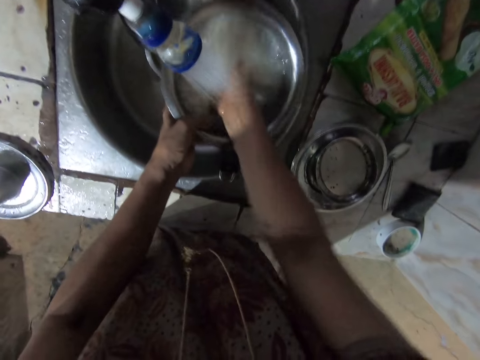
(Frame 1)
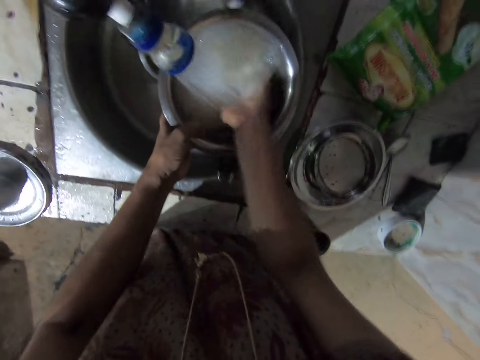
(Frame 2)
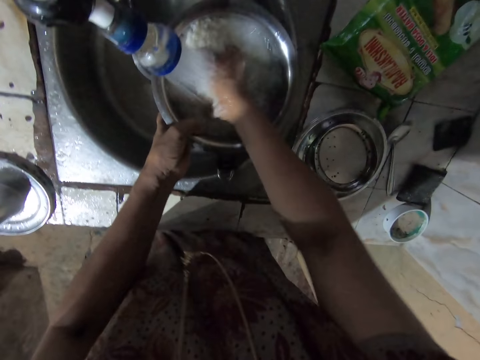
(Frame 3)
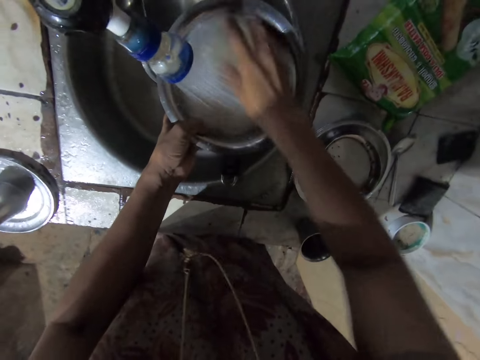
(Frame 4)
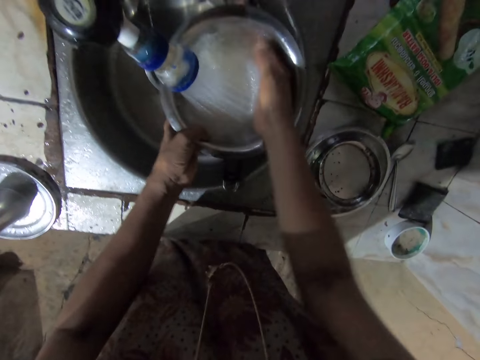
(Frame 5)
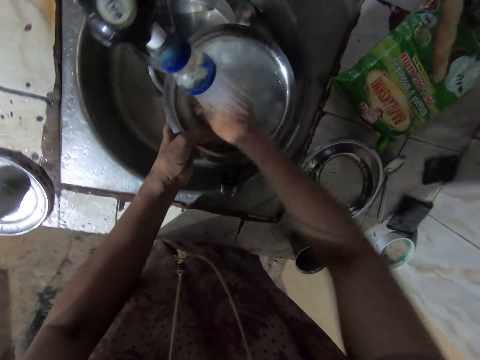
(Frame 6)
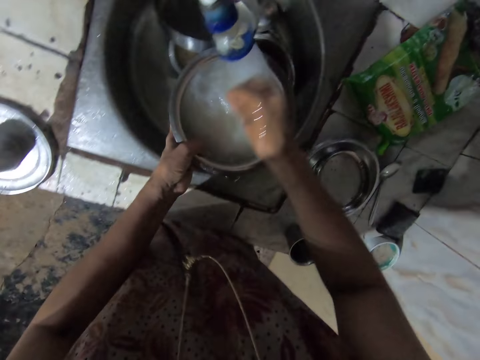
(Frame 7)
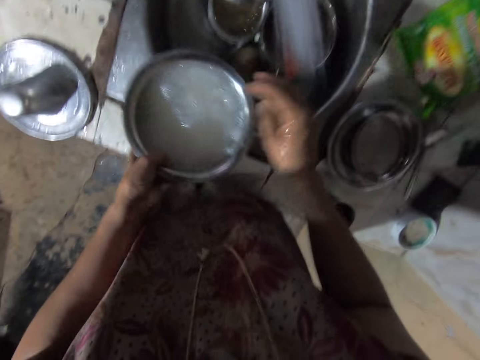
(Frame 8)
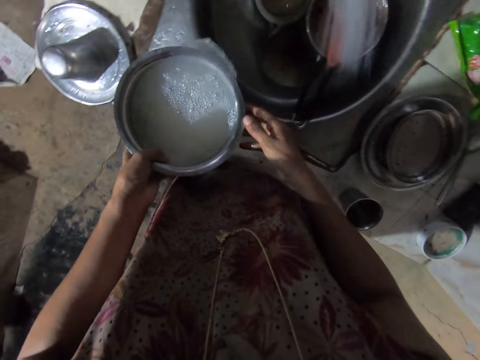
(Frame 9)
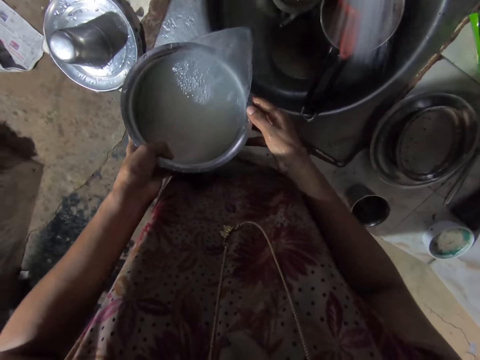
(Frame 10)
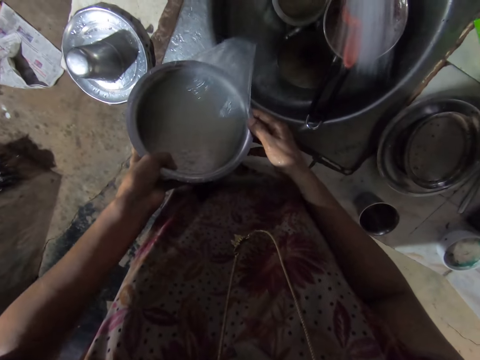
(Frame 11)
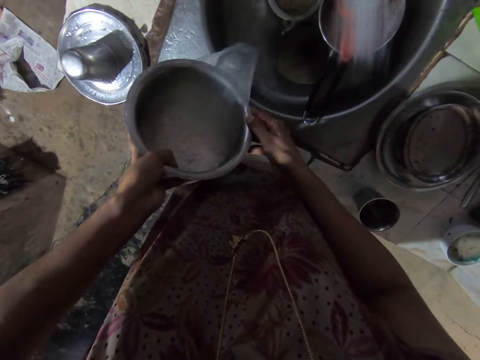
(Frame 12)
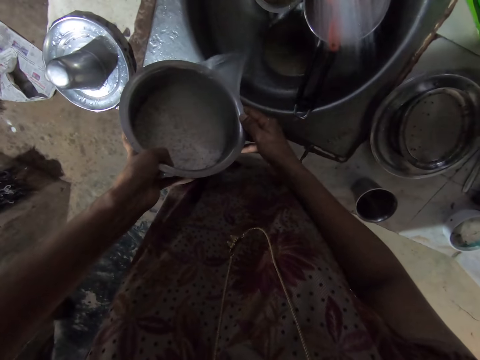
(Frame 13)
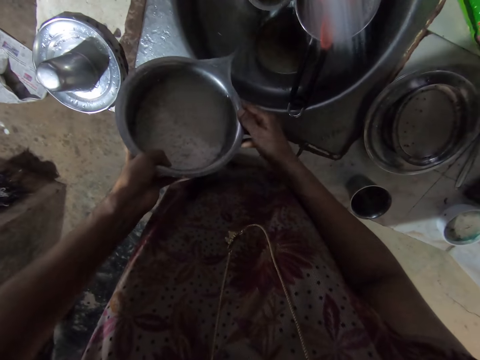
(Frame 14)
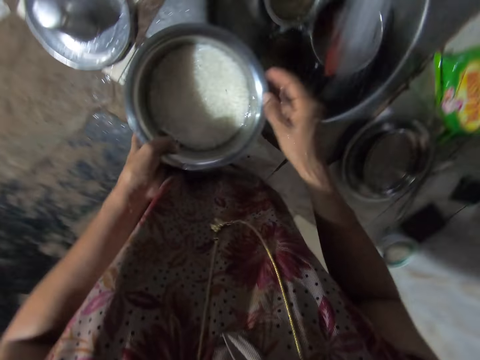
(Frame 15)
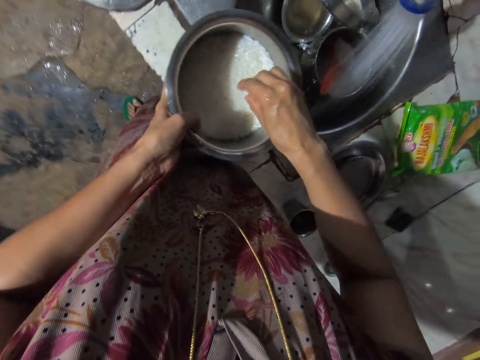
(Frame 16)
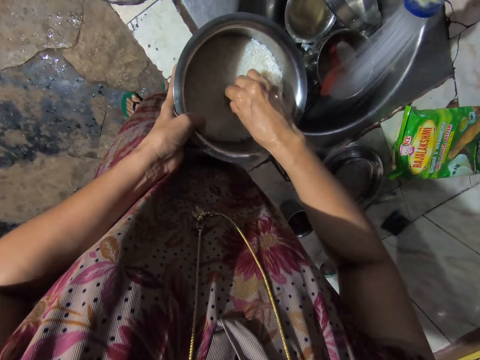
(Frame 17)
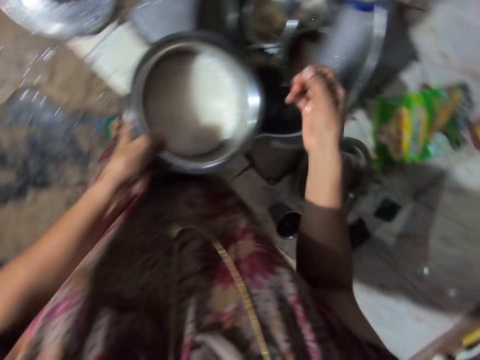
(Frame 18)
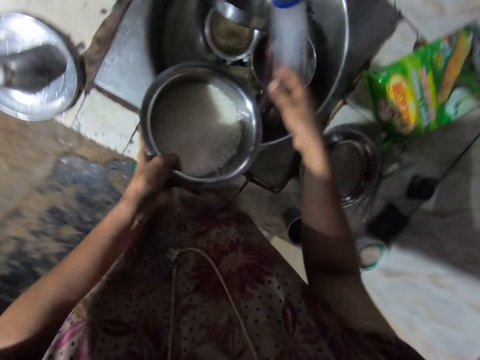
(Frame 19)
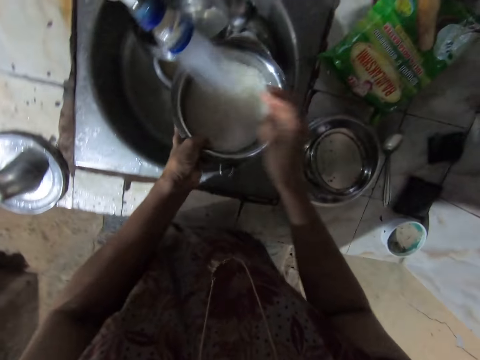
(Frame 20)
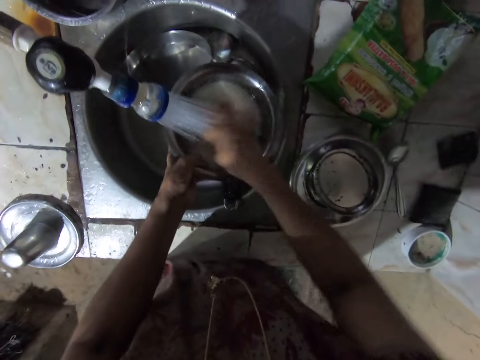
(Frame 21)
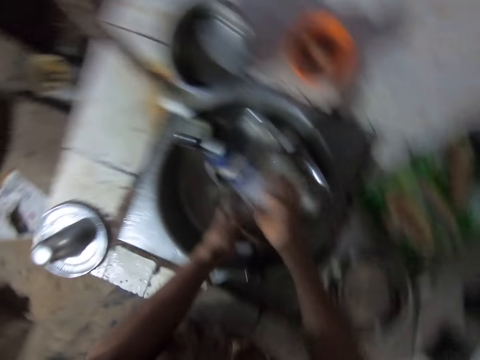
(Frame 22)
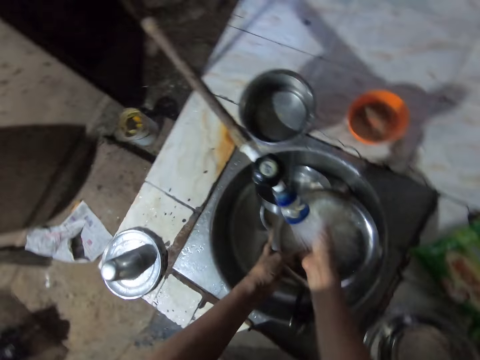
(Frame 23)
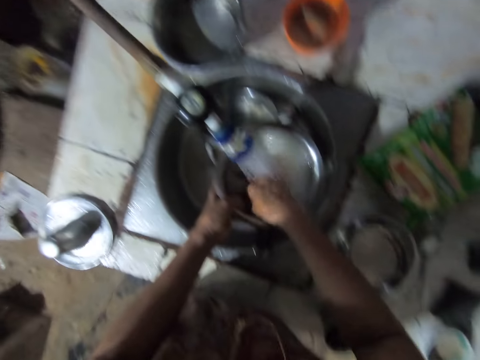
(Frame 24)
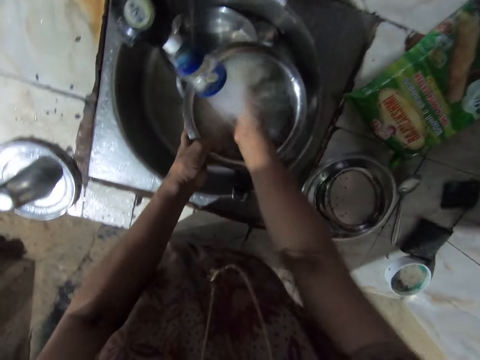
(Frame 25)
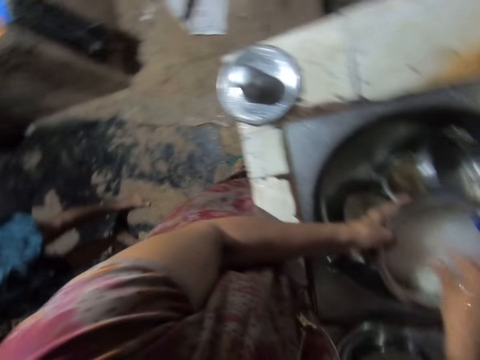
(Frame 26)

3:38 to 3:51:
The camera wearer drains water from the bowl of rice into the sink with both hands. She interacts with someone. She picks dirt from the bowl of rice with her right hand. She drops the dirt in the sink with her right hand. She places the bowl of rice underneath the tap with her left hand. She washes the rice in the bowl with her right hand.

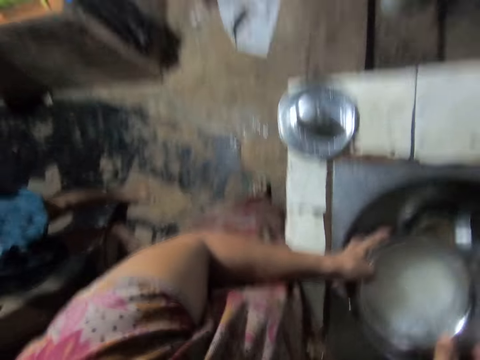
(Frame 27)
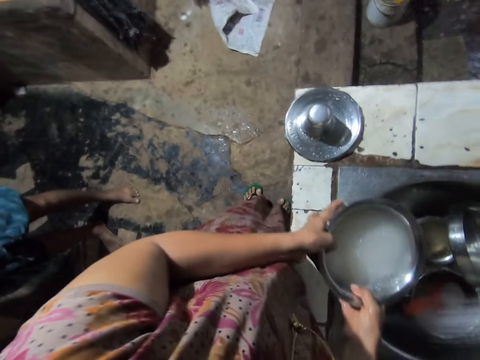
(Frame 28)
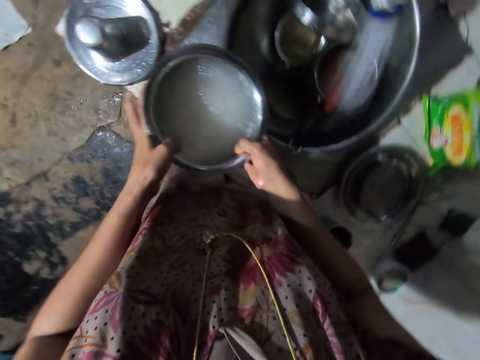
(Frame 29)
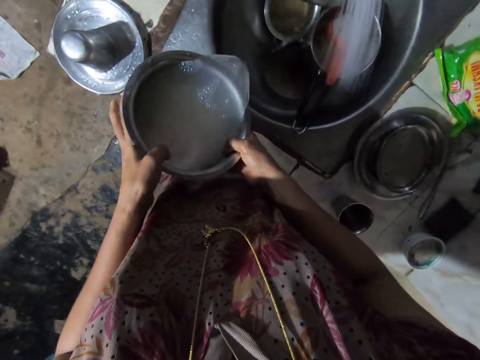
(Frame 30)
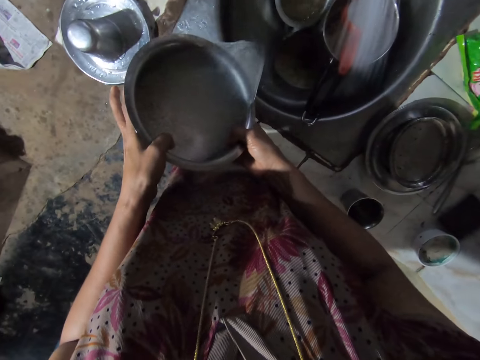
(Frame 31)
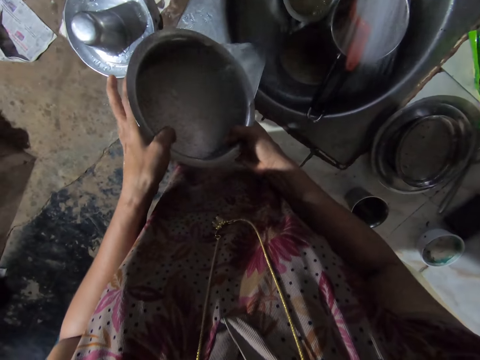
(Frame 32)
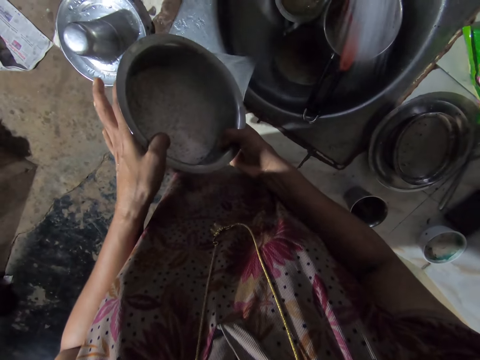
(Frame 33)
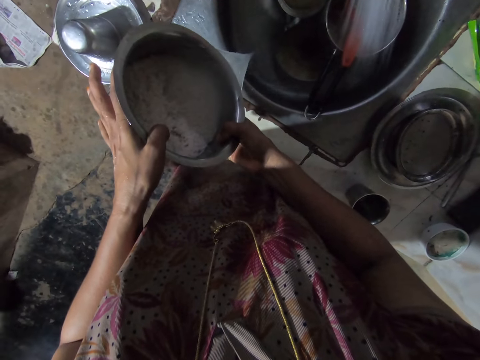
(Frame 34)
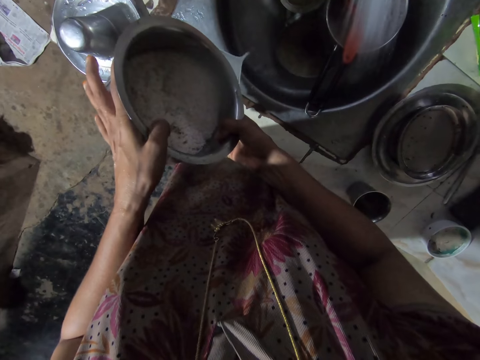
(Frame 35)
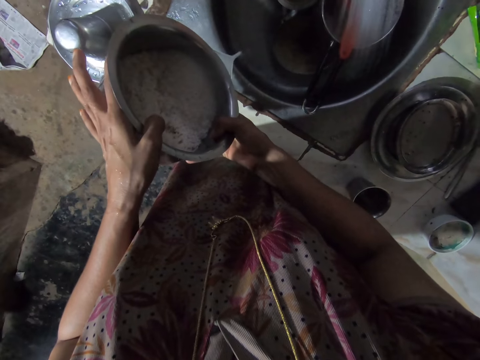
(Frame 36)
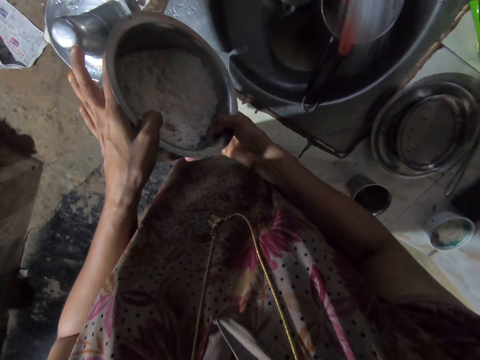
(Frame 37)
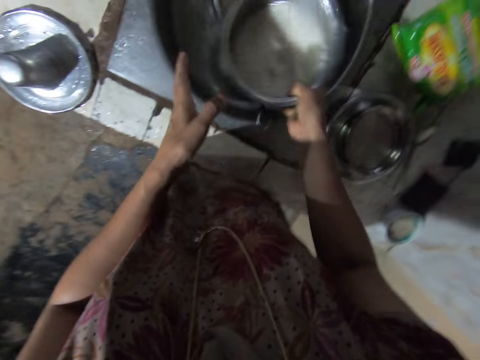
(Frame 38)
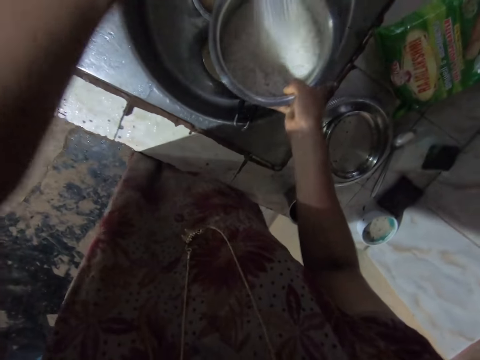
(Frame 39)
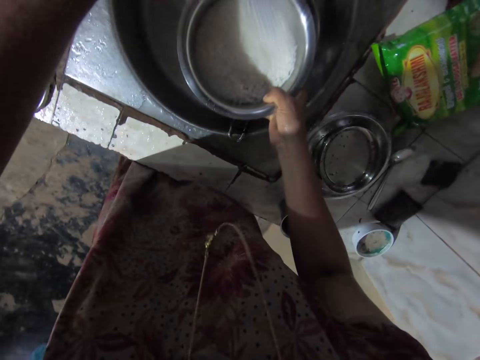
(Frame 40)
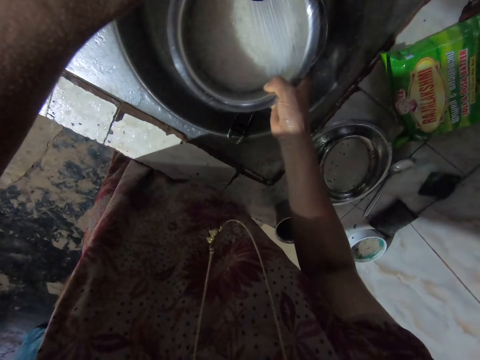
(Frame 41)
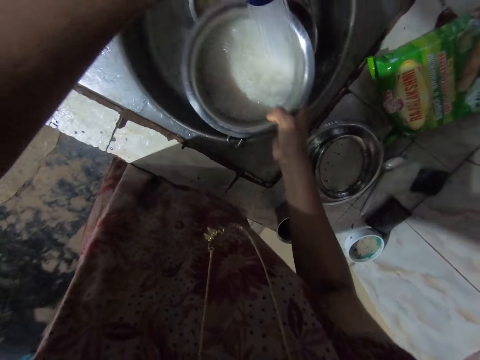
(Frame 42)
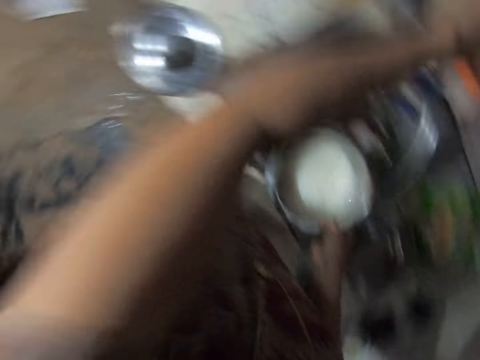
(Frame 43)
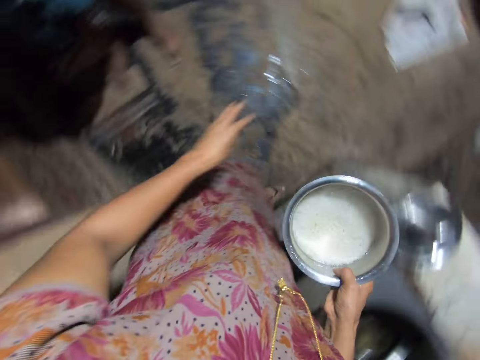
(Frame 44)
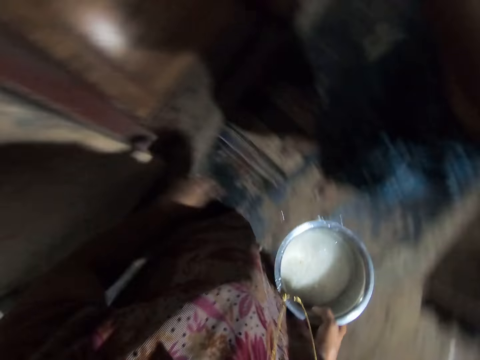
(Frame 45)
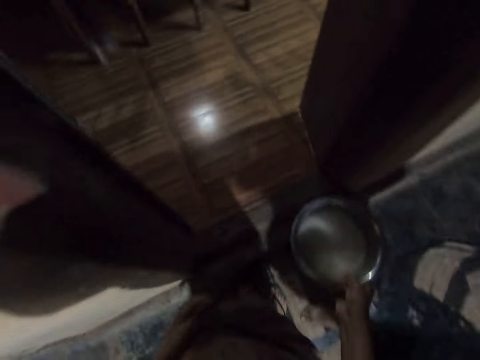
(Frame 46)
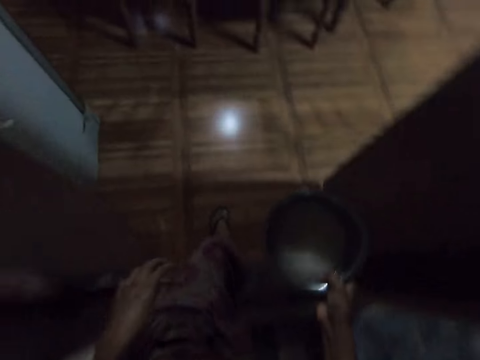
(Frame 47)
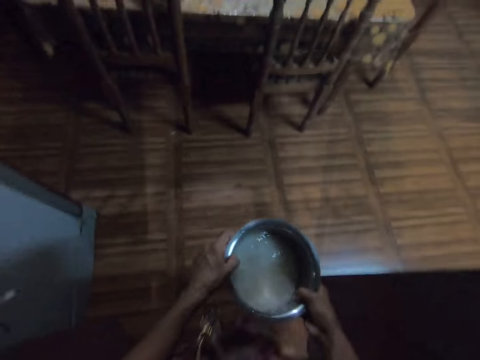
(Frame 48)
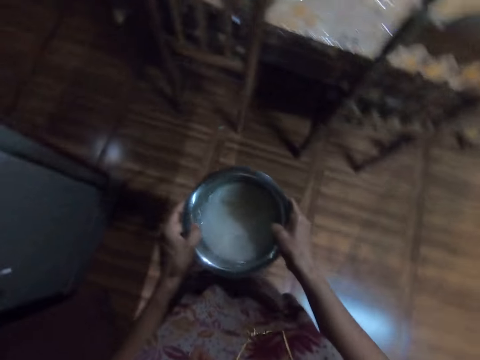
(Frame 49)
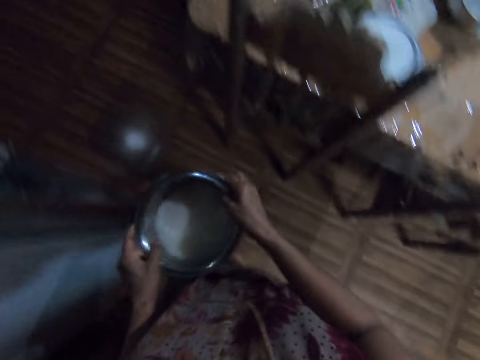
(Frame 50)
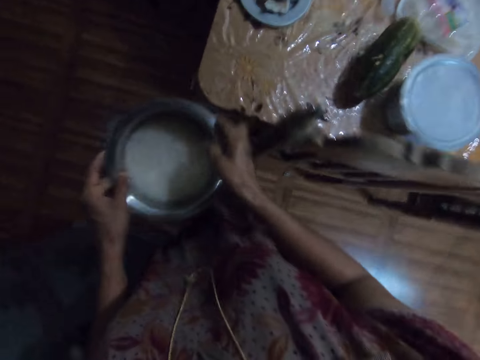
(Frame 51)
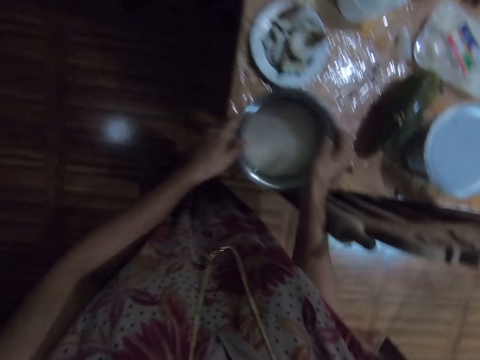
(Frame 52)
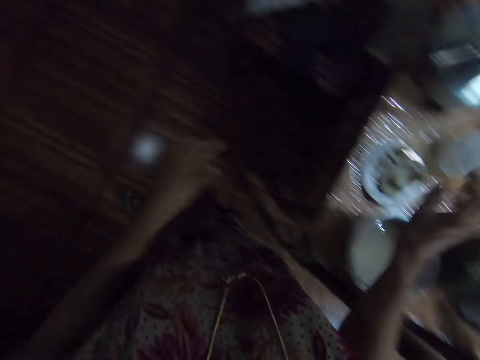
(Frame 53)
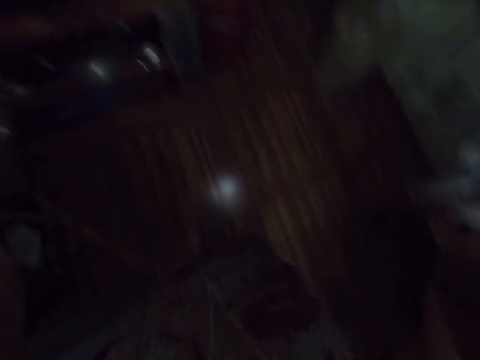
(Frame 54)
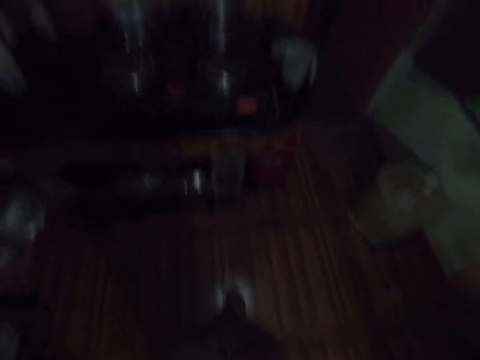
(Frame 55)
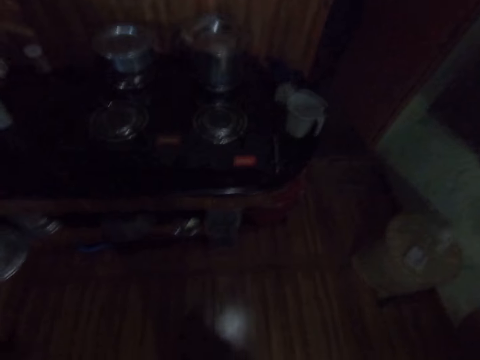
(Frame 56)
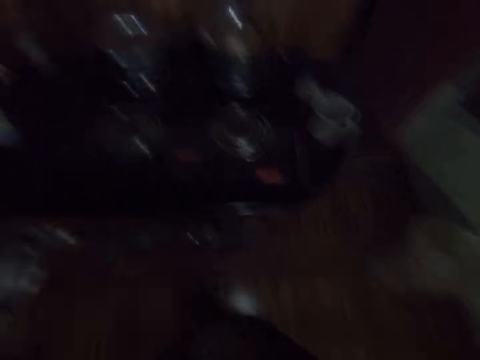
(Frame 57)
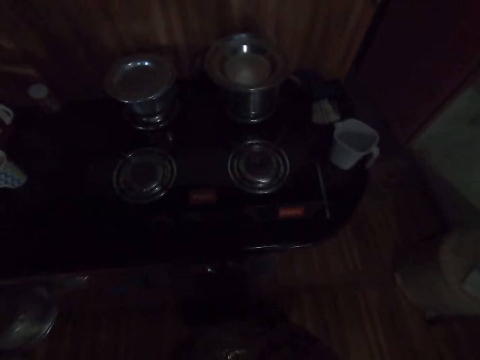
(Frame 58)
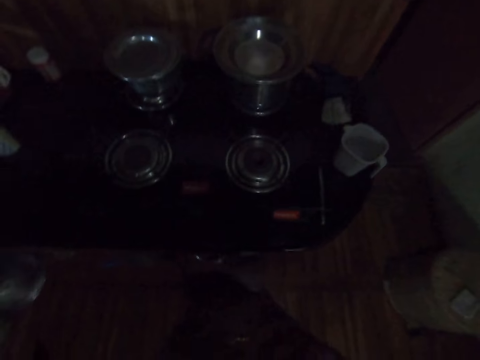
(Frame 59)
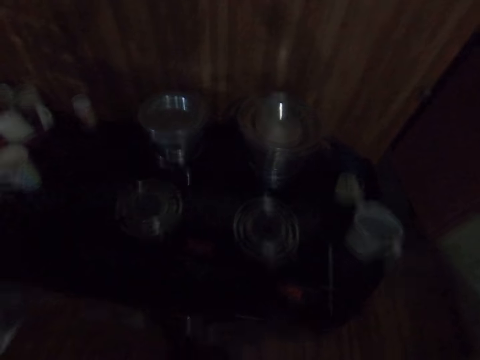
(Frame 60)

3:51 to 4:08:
The camera wearer drains water from the bowl of rice into the sink with both hands. She places the bowl of rice underneath the tap with her right hand. She closes the tap with her left hand. She walks. She holds the bowl of rice with both hands. She moves the bowl of rice in her hands. She drops the bowl of rice on the table with both hands. She adjusts the camera on her head with both hands. She raises hands. She walks.
